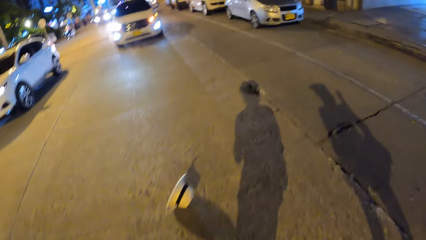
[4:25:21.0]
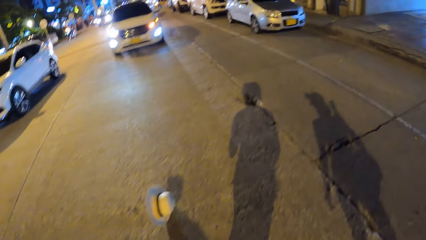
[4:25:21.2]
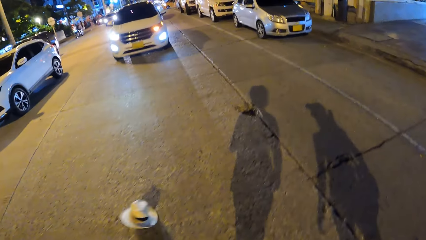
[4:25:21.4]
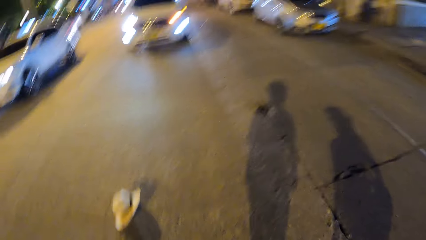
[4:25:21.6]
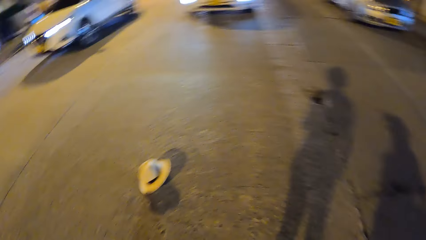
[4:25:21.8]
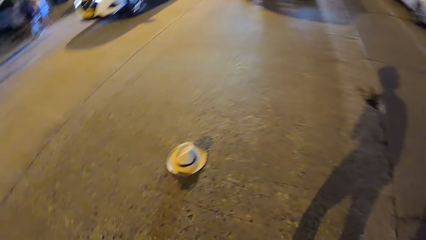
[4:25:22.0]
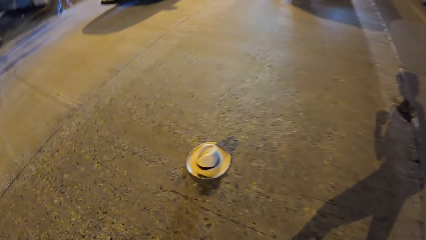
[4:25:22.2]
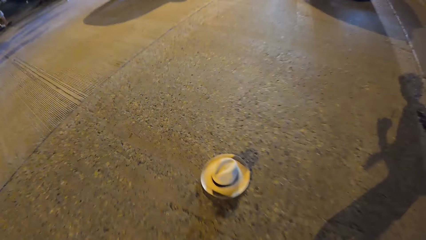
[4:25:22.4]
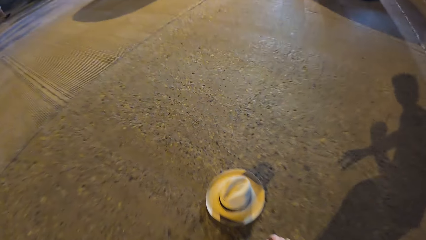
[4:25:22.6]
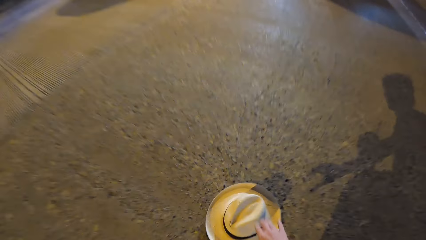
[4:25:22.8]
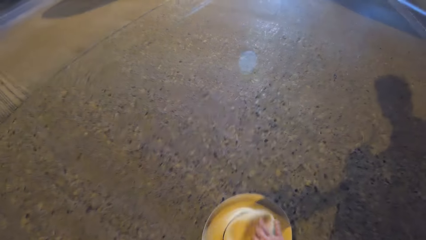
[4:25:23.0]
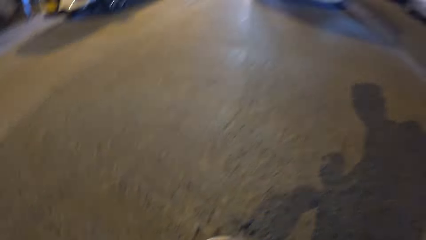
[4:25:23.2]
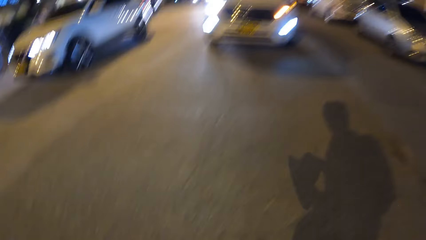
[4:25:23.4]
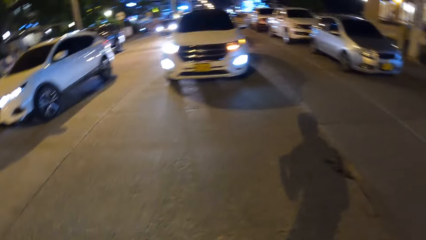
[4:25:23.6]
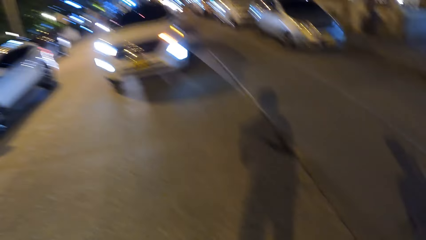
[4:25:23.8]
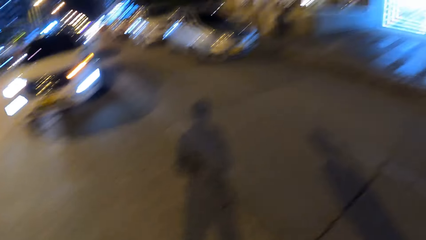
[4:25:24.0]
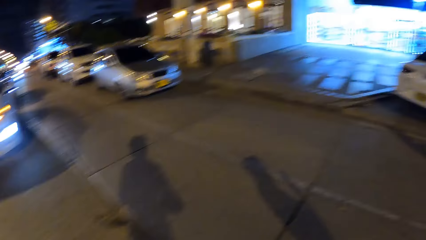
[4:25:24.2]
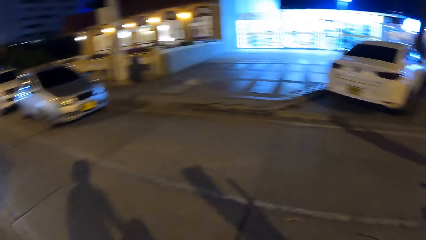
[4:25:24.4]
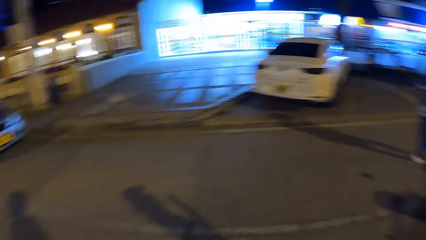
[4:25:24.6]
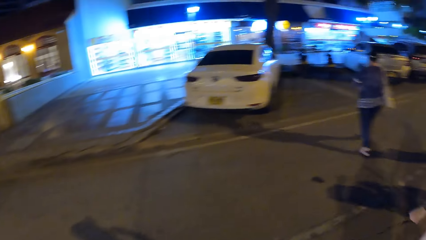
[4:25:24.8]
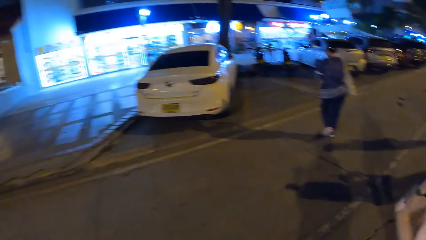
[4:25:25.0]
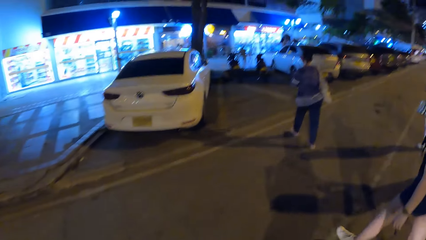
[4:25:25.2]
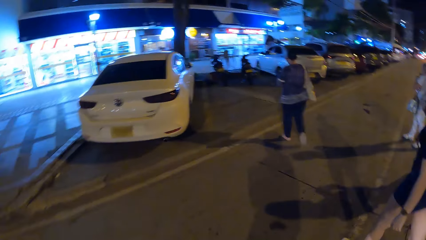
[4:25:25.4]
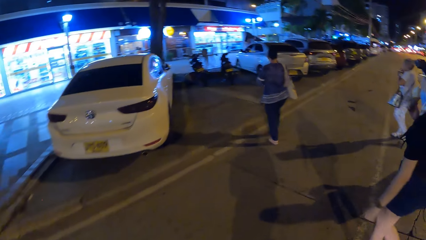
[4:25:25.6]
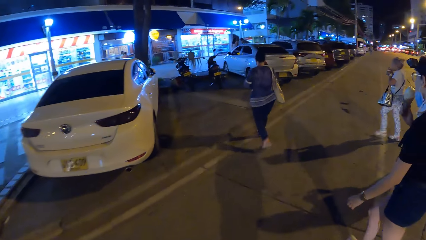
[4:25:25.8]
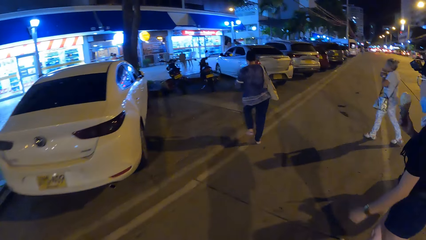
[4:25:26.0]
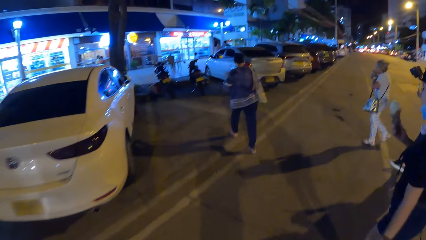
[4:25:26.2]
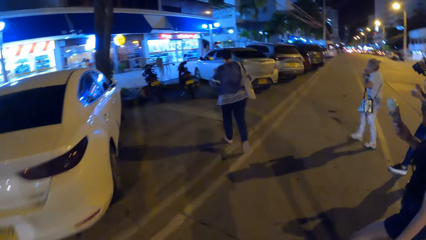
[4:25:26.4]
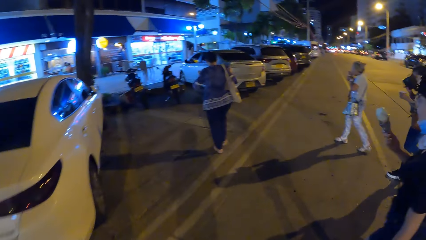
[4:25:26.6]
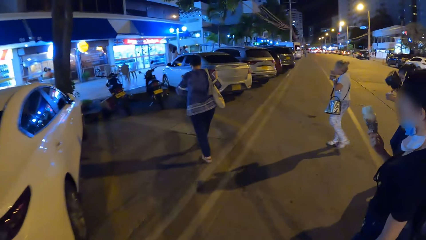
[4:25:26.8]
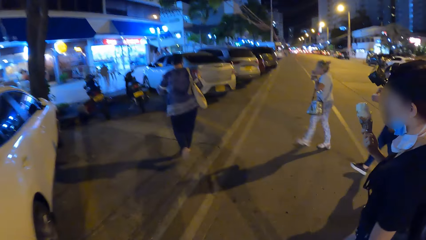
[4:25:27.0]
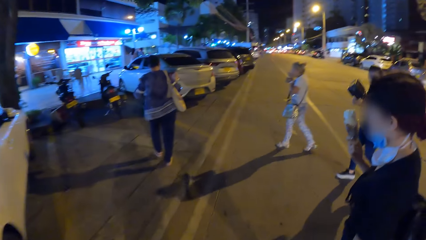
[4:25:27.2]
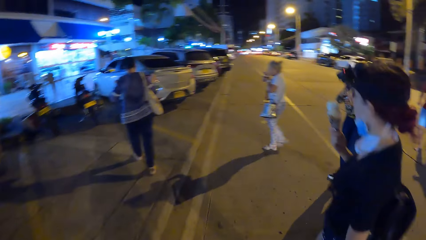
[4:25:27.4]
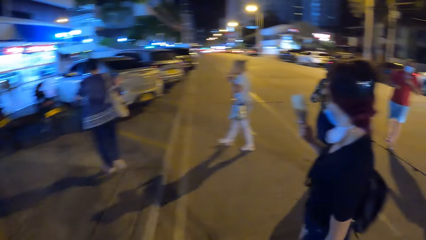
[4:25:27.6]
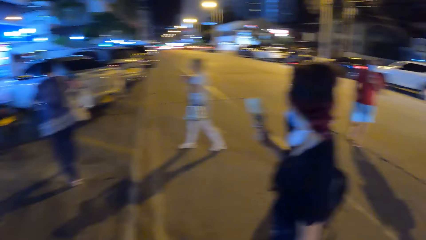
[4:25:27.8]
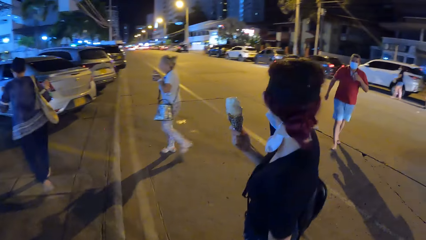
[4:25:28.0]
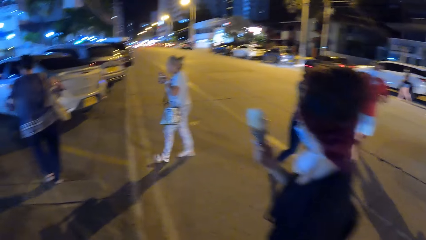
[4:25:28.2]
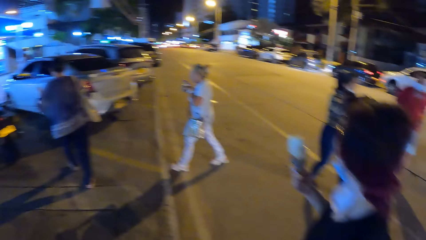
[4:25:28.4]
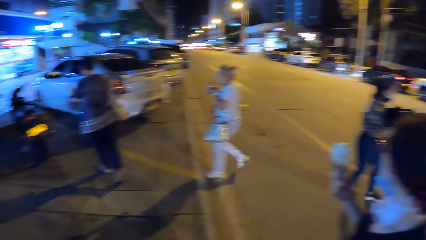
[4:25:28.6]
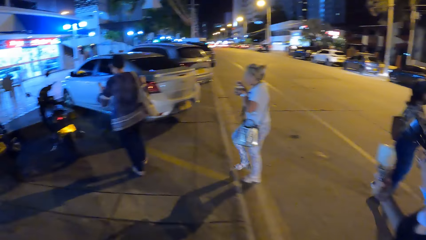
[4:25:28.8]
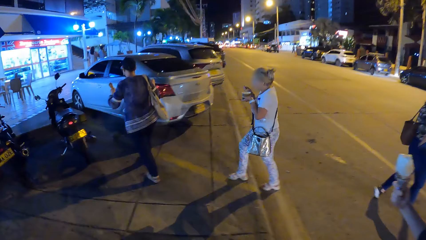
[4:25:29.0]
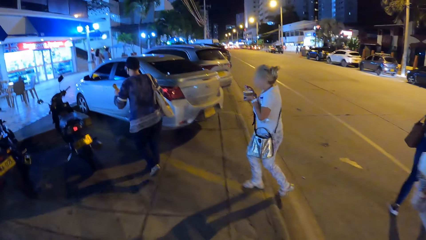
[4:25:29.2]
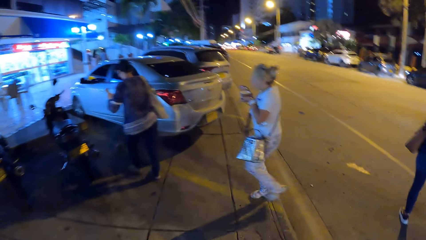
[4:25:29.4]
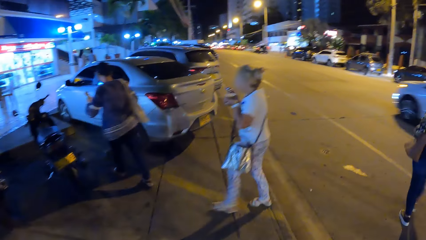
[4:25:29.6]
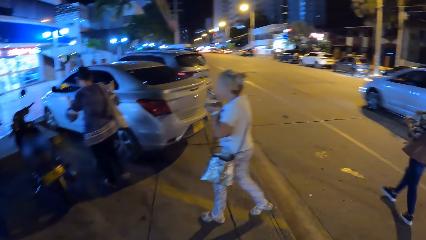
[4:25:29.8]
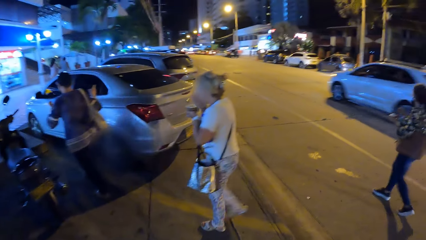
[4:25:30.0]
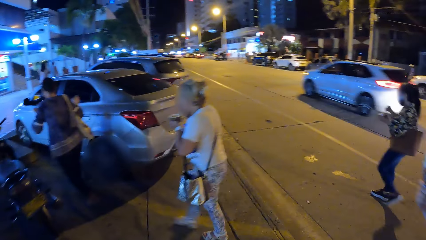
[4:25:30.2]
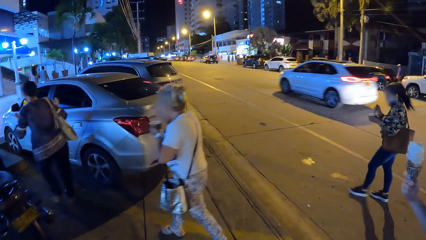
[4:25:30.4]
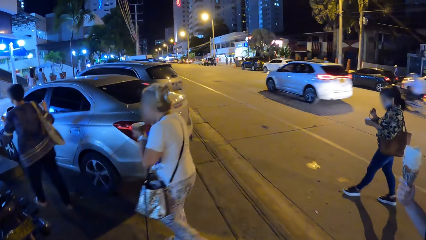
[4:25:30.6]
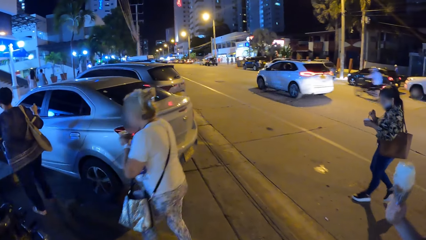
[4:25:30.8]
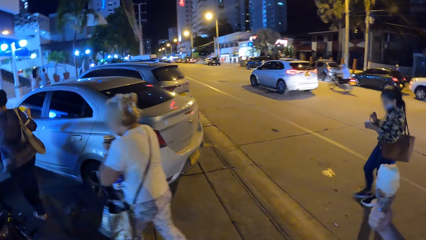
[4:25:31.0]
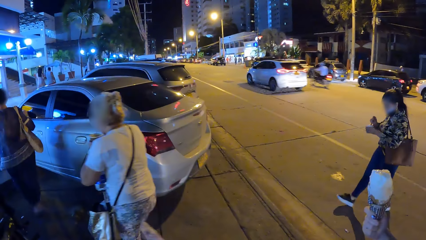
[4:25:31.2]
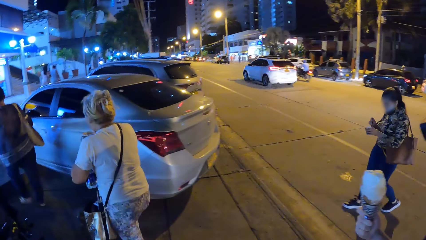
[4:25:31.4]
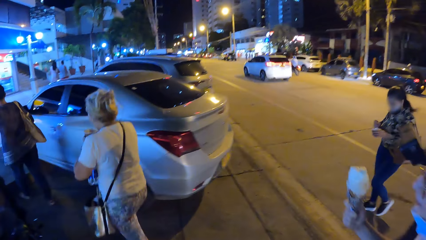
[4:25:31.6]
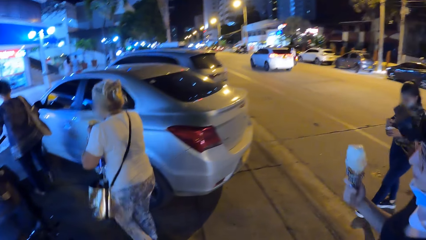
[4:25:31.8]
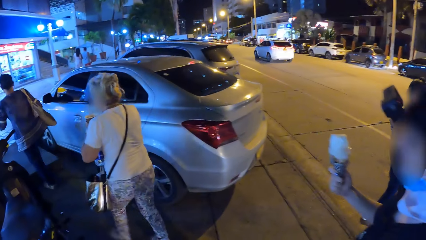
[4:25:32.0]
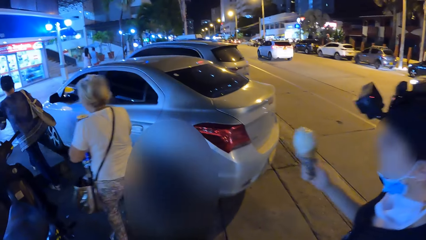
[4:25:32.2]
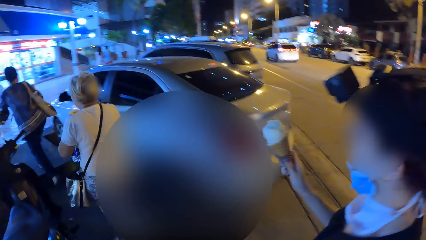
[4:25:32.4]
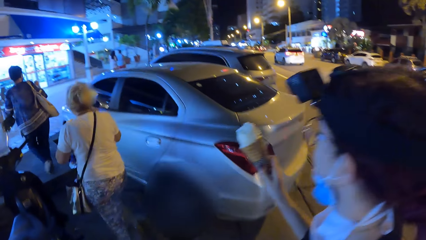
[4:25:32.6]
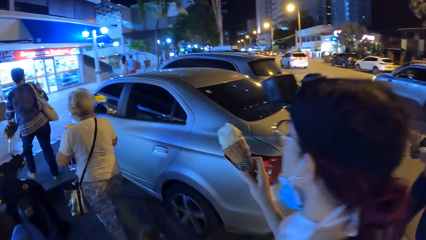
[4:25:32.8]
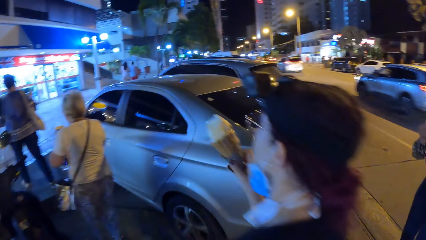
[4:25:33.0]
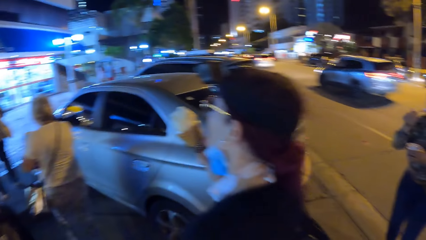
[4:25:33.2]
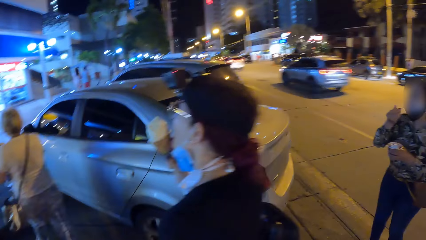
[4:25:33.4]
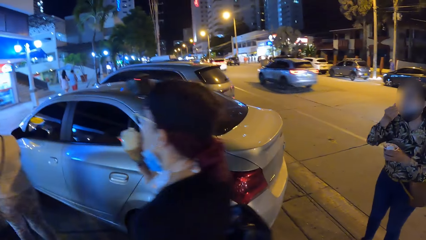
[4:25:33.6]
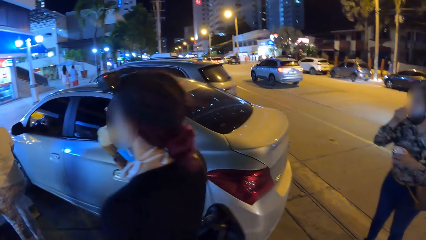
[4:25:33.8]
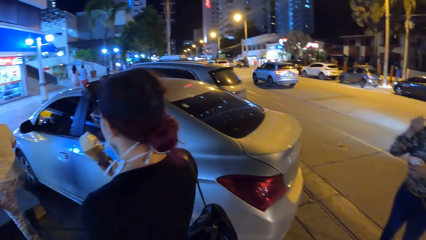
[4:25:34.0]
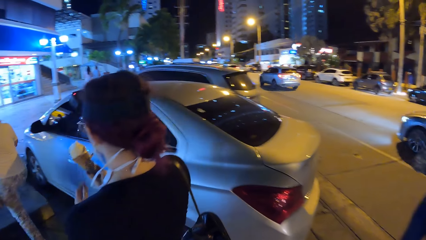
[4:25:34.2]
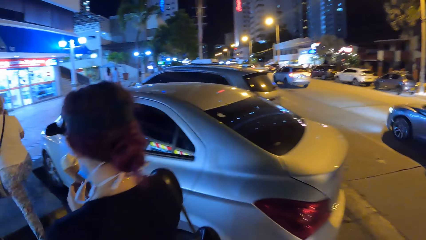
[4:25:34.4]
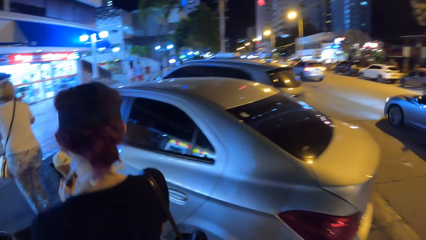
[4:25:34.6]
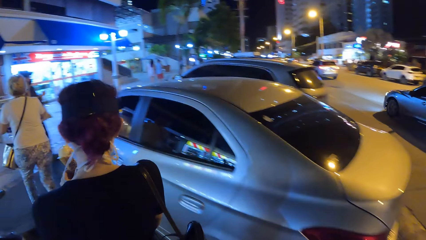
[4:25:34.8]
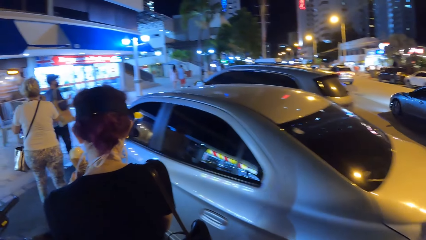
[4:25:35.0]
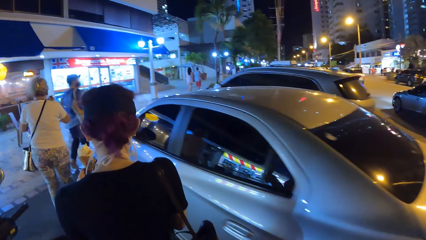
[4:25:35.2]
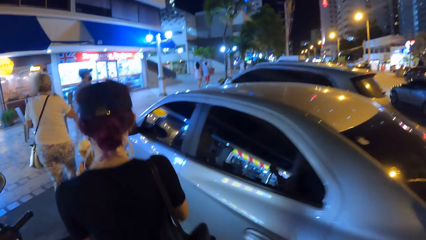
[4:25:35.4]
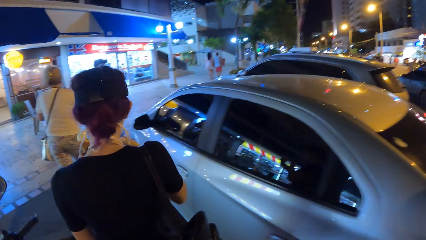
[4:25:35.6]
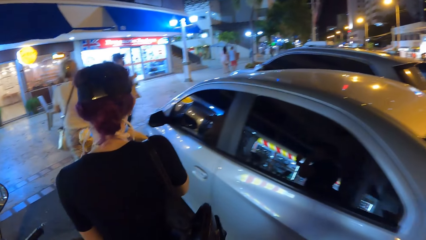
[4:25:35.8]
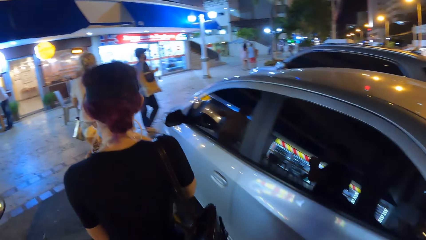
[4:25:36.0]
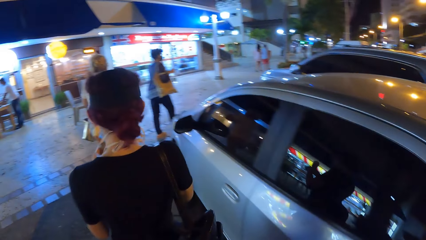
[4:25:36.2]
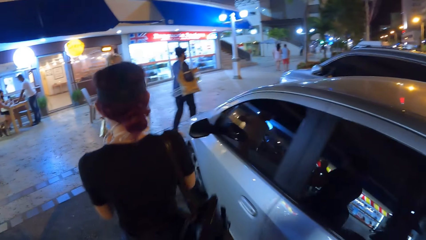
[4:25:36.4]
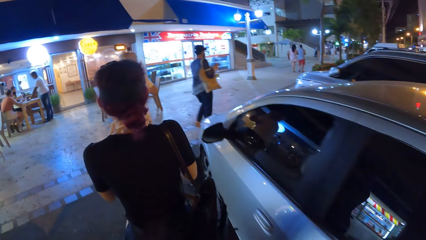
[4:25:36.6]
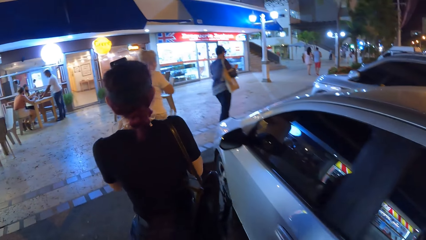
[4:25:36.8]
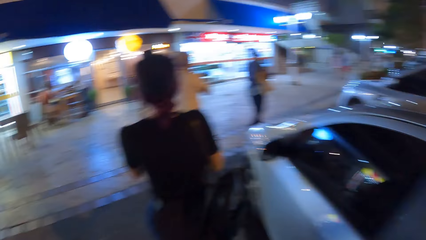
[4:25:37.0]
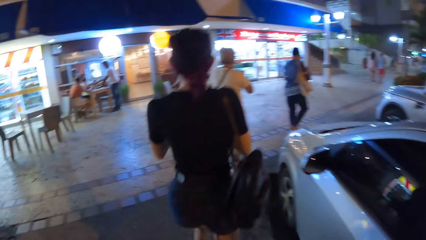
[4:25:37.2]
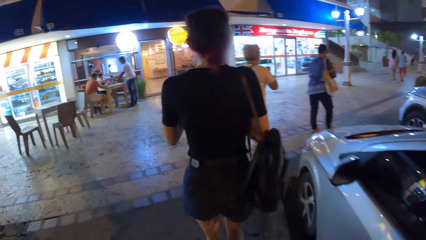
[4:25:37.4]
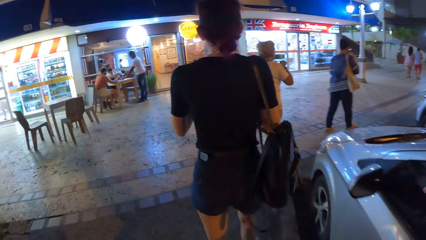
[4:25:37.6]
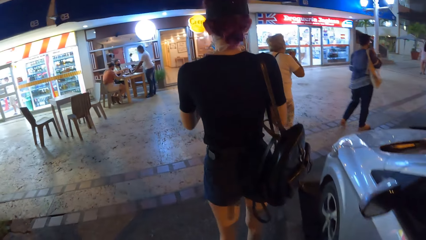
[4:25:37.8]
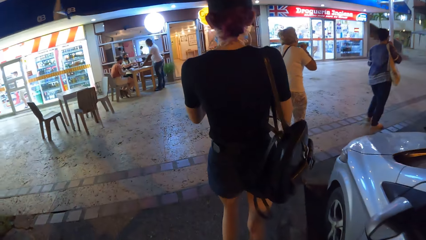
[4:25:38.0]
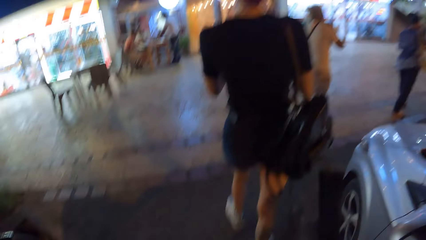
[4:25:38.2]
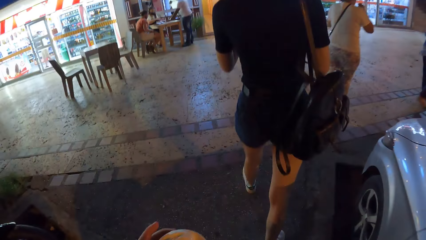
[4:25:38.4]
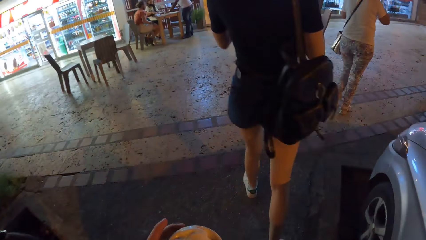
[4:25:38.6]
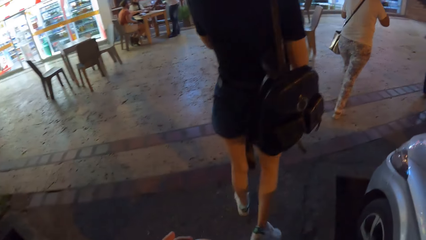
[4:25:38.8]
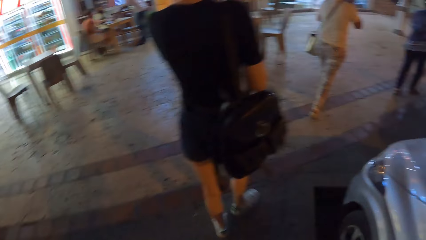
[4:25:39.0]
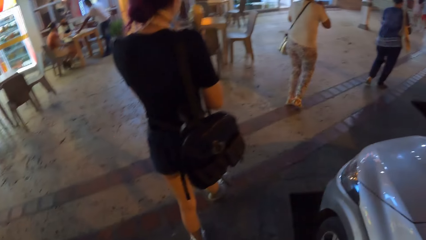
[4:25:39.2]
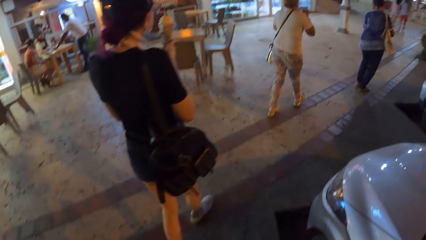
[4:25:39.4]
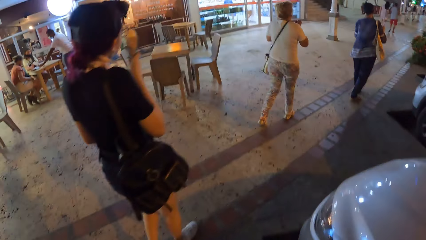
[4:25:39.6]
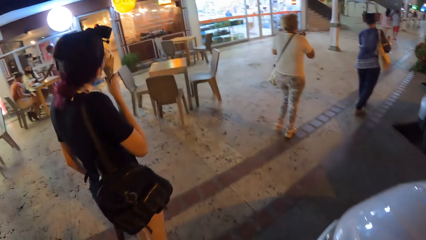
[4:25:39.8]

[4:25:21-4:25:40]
The camera wearer picks up a hat from the ground with her right hand. She walks away. A woman eats the ice cream with the spoon in her right hand. The woman eats the ice cream with the spoon in her right hand again. Another woman eats the ice cream in the ice cream cone with her right hand. The other woman passes the ice cream cone to her left hand. A third woman scoops the ice cream from the cup with the spoon in her right hand and eats the ice cream with the spoon in her right hand.
